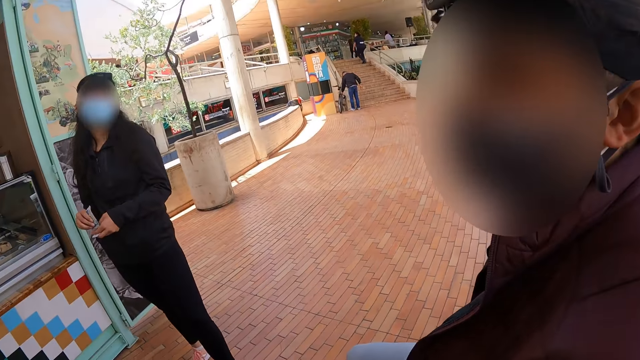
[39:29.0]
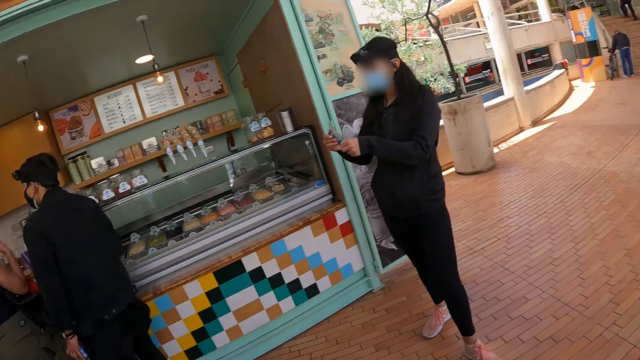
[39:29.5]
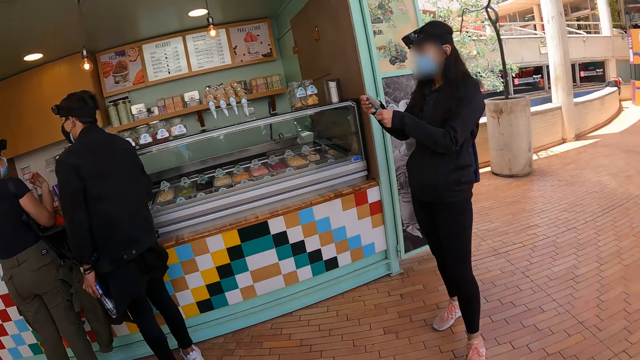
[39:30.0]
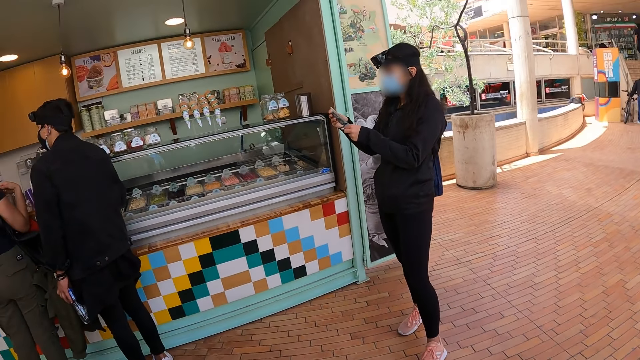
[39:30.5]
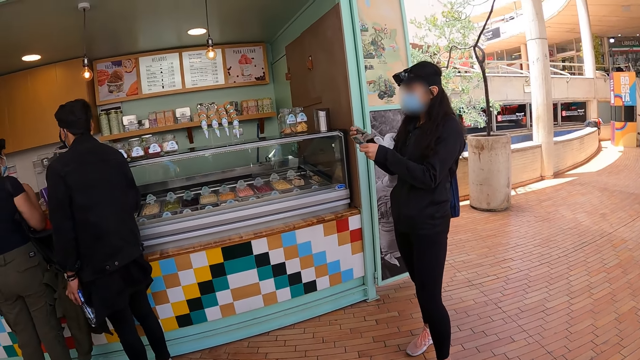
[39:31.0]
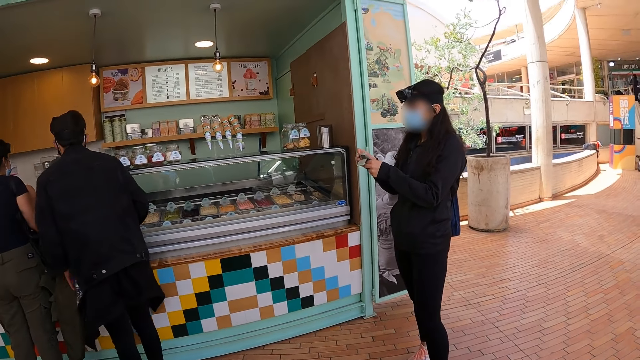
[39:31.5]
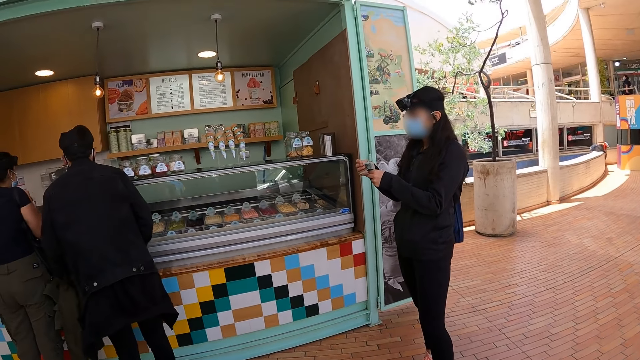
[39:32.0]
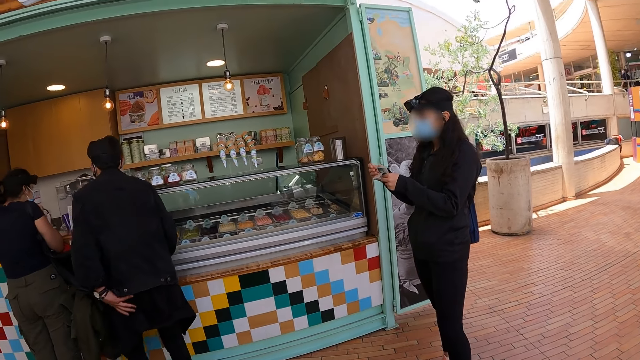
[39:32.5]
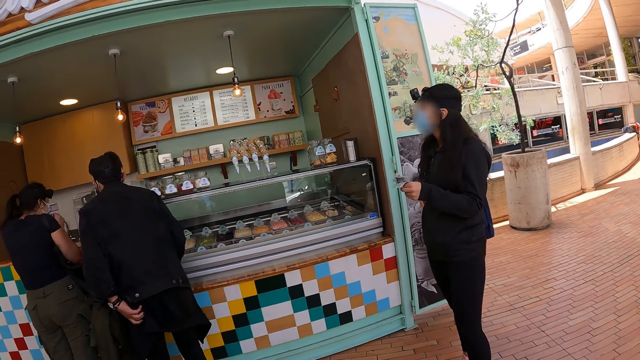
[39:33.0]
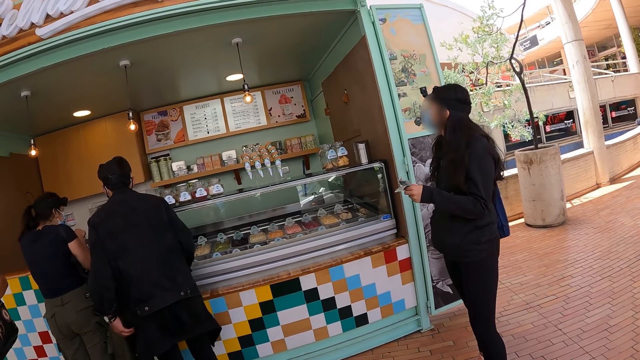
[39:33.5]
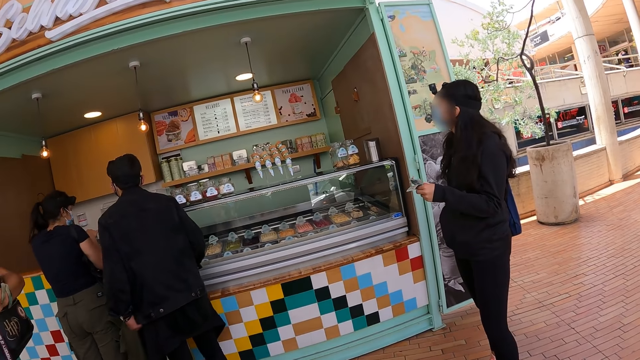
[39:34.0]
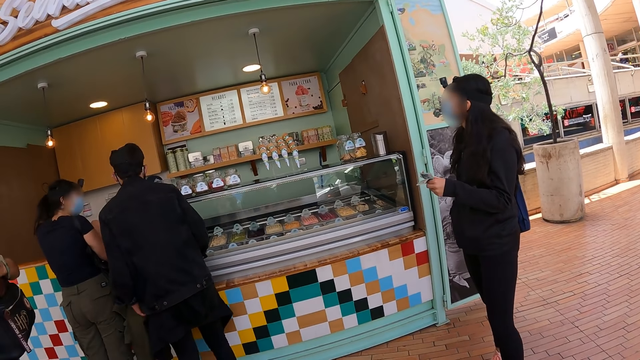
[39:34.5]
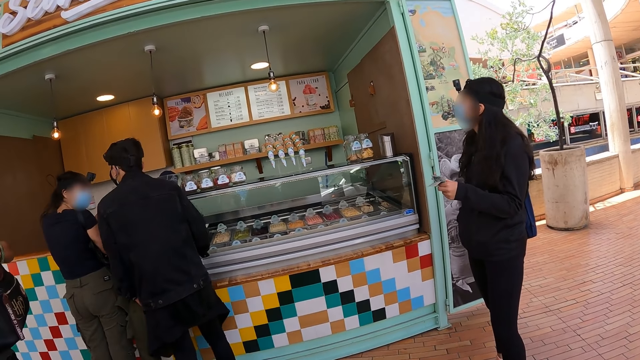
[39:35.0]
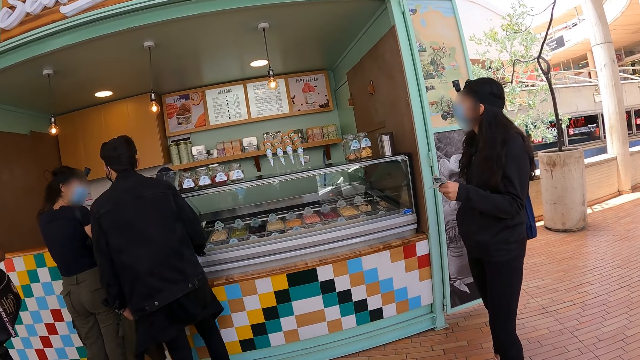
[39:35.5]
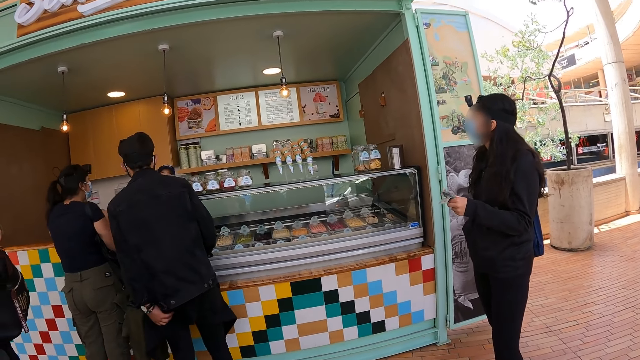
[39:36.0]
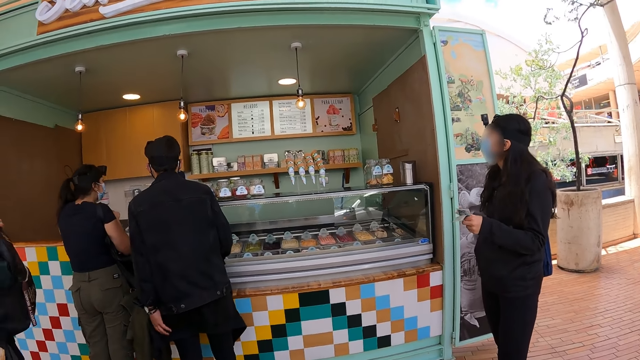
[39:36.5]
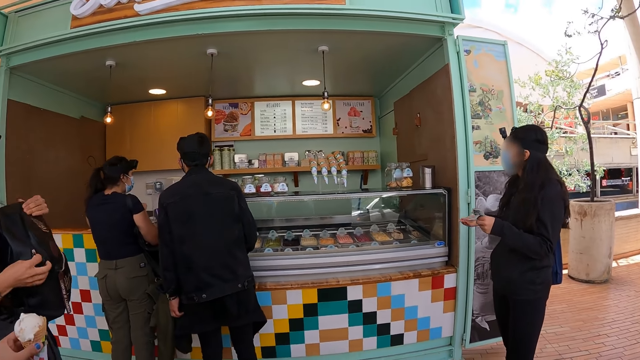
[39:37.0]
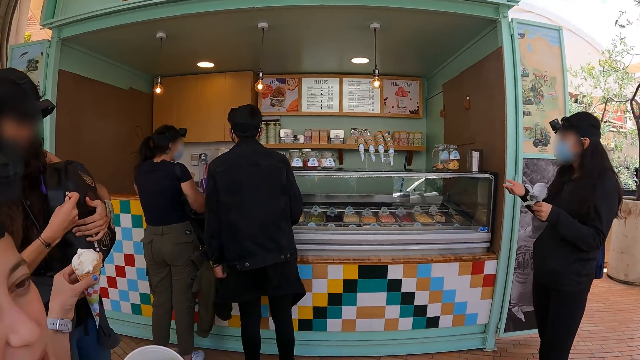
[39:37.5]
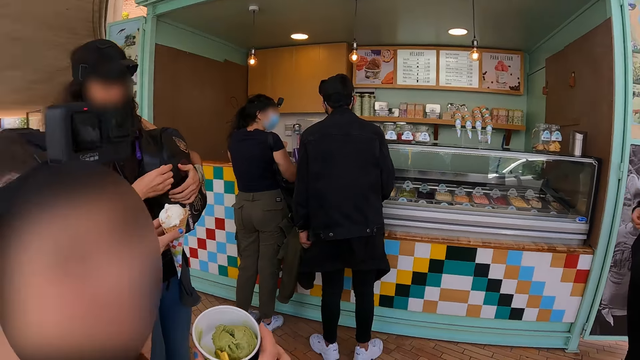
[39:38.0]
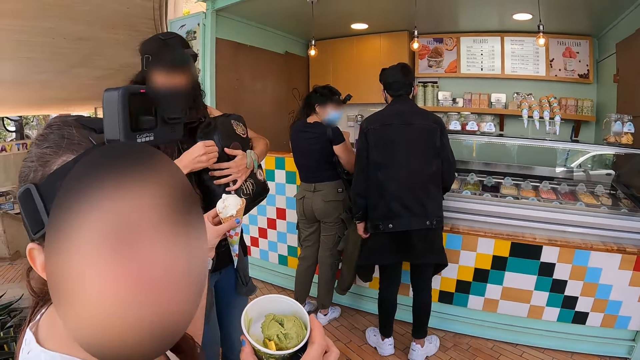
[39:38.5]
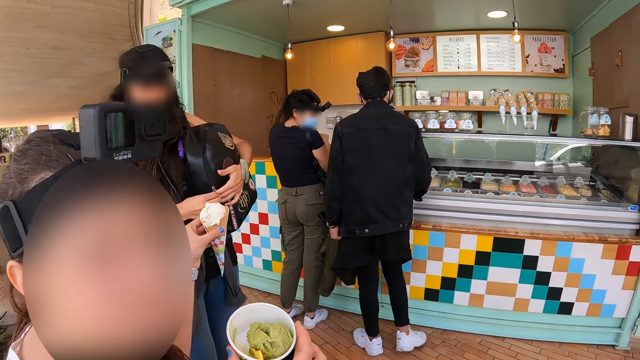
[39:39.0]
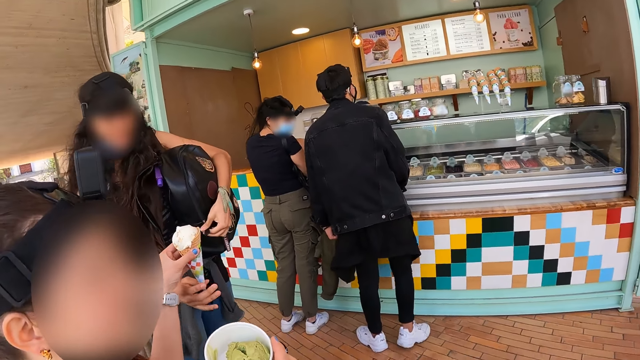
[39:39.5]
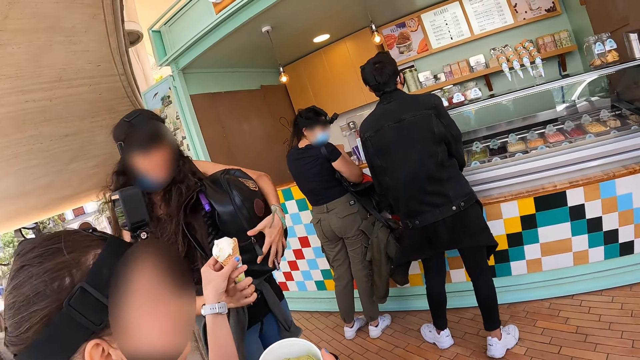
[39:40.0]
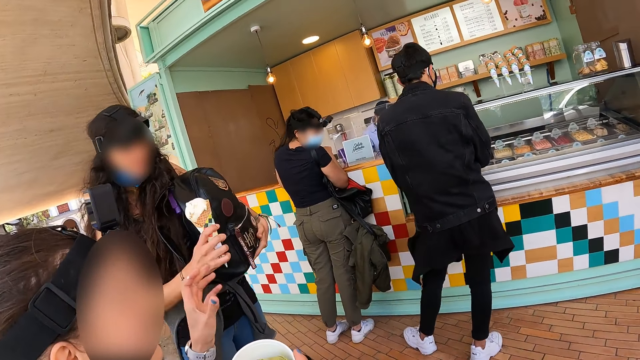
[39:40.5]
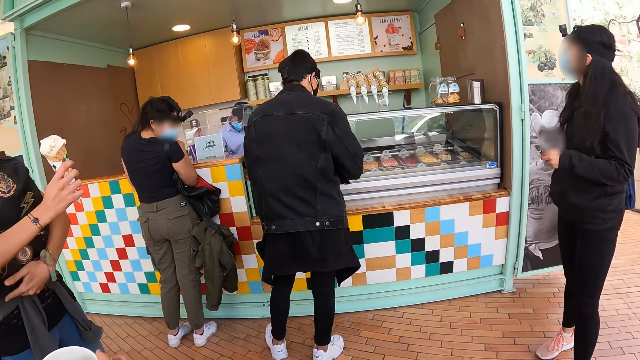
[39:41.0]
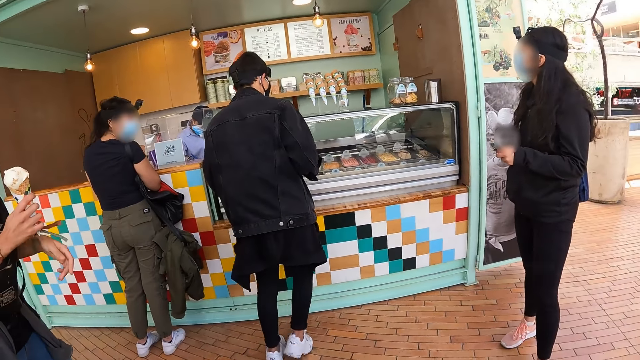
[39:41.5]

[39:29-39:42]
The camera wearer looks at a man. A woman holds money with hands. Another man holds his cloth. A woman zips a backpack. Another woman gives the woman the ice cone.

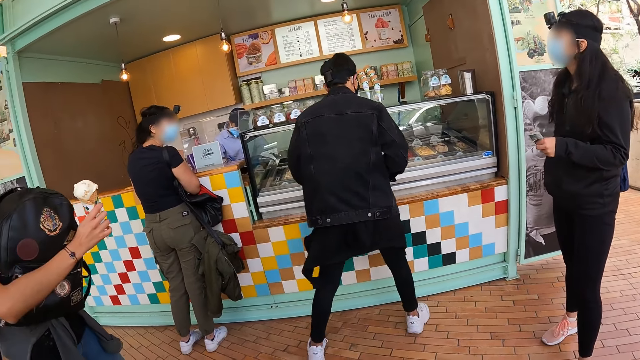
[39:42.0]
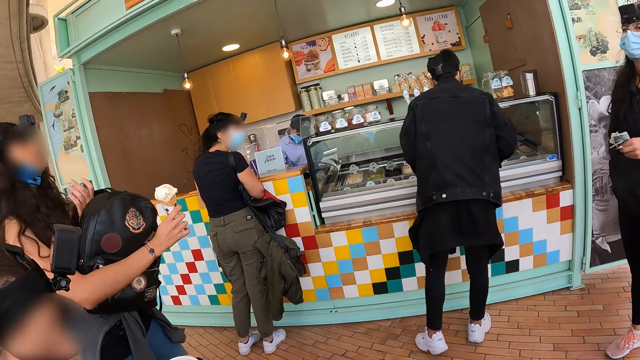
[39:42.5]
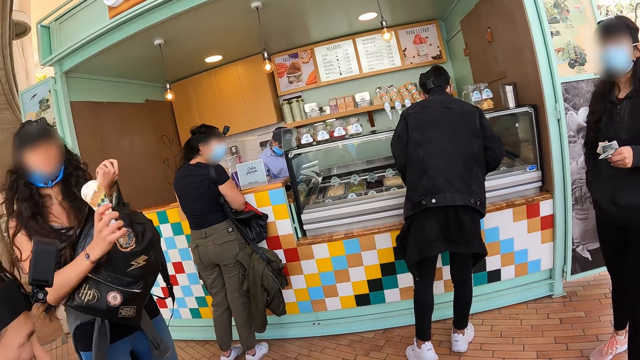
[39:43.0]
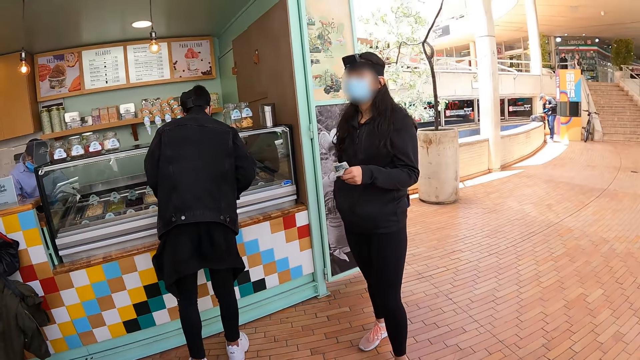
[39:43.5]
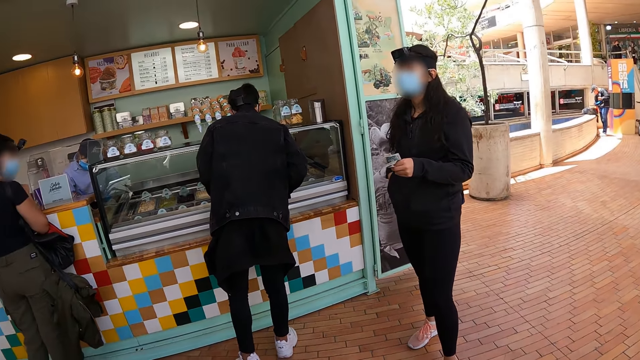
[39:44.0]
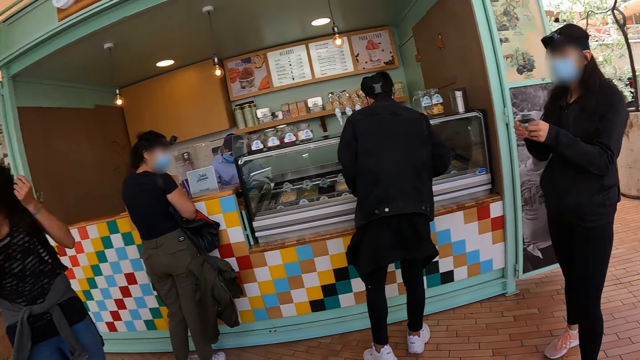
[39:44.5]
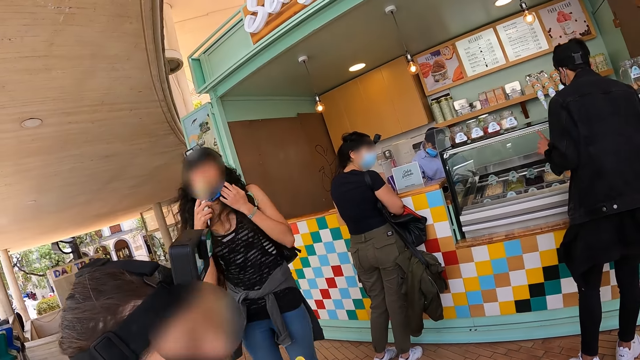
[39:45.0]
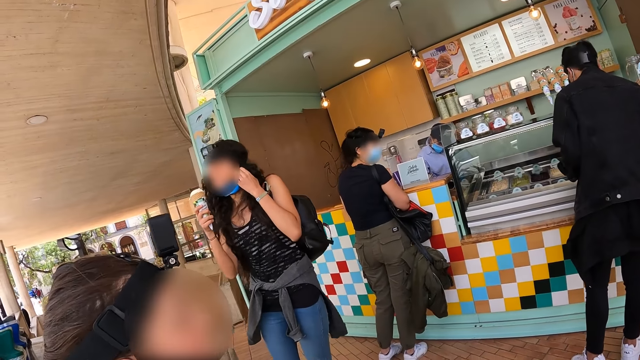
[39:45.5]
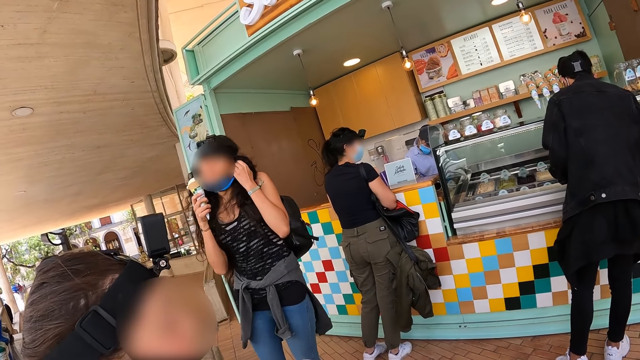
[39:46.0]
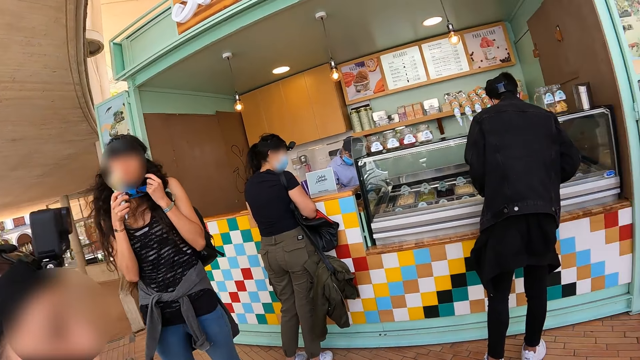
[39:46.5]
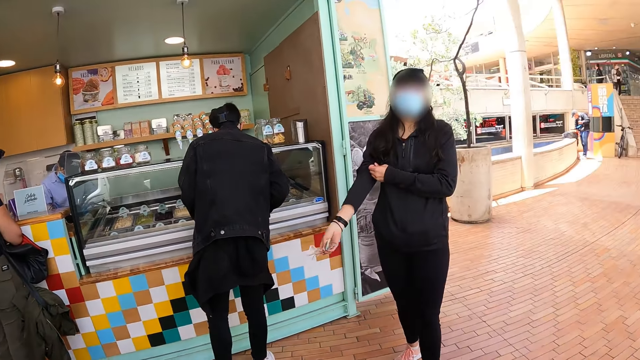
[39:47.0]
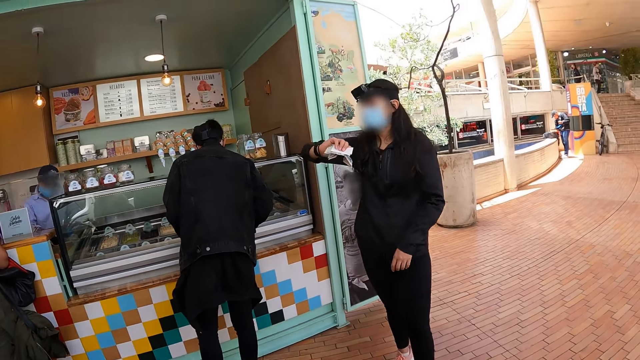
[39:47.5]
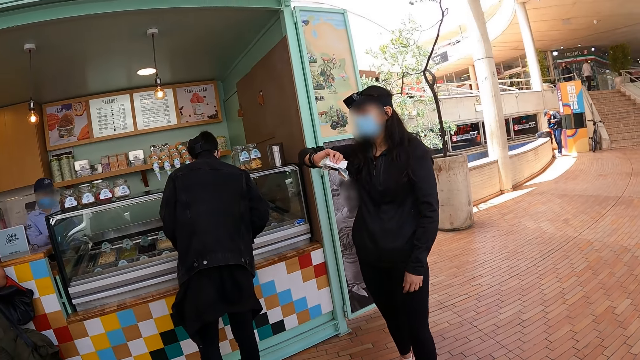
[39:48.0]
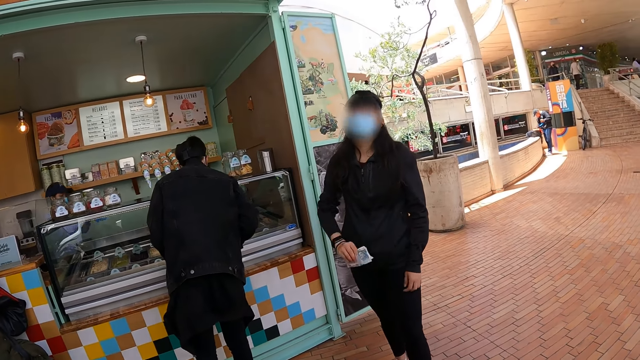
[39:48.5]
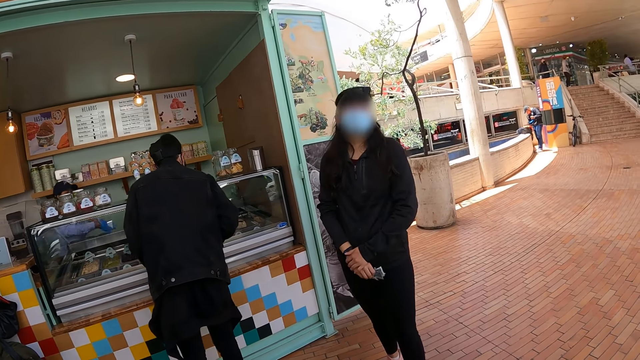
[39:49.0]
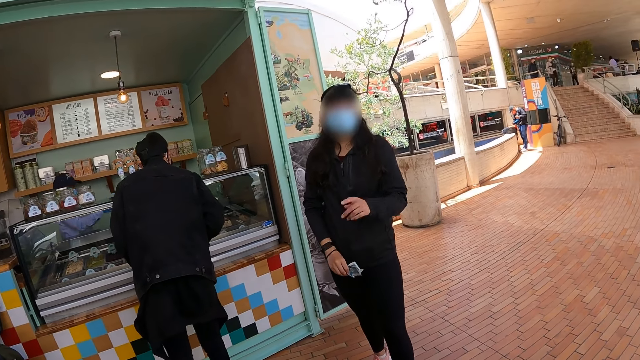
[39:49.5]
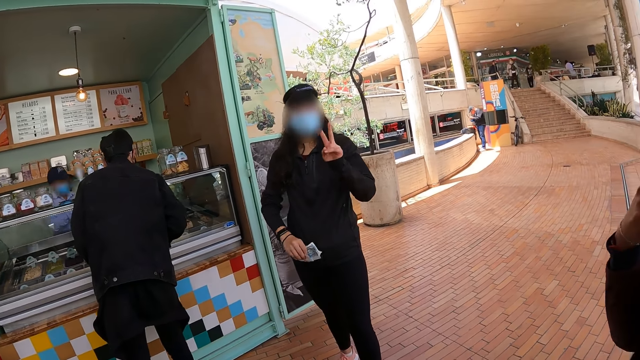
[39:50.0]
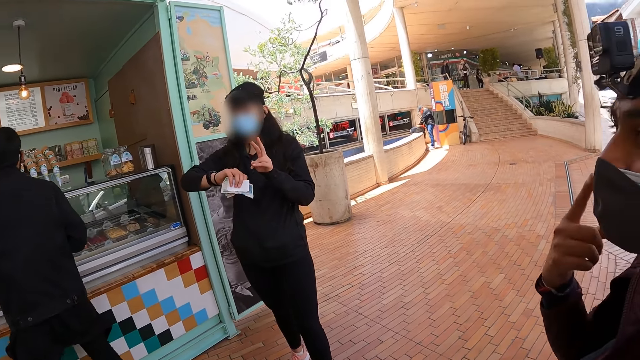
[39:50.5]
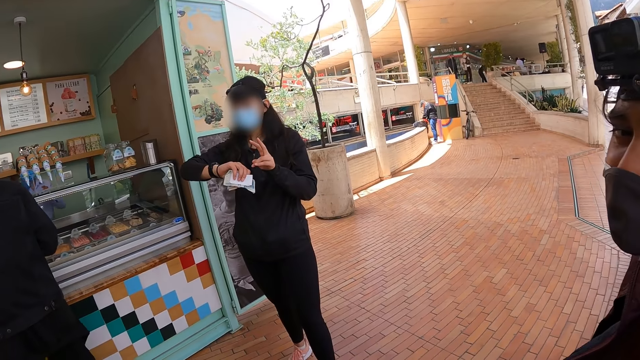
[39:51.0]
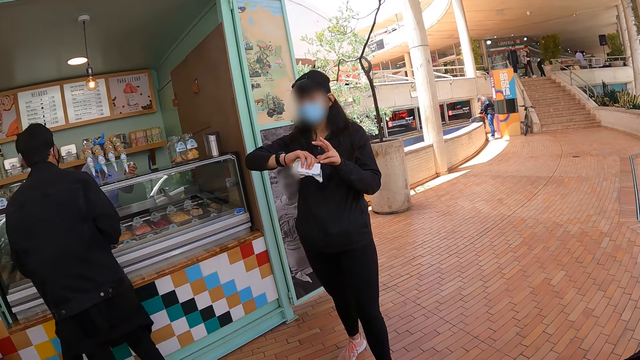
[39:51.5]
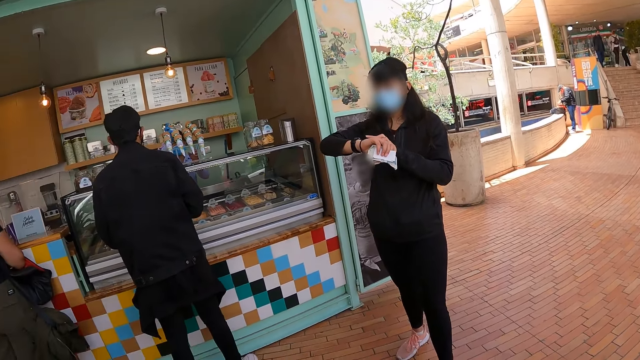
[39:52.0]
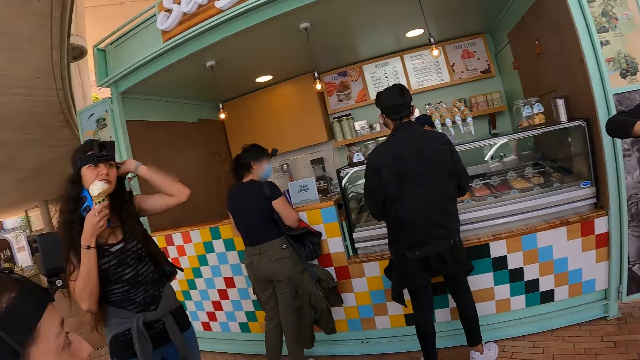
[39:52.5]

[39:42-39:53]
A man moves. The camera wearer looks at a man. A woman removes her face mask. Another woman looks at her watch. The woman lifts her two fingers and moves a hand. Another man points a finger.
